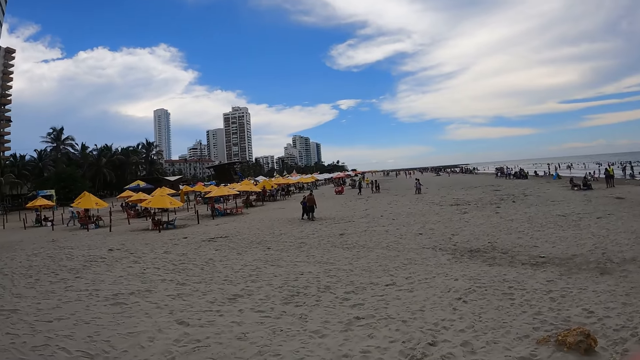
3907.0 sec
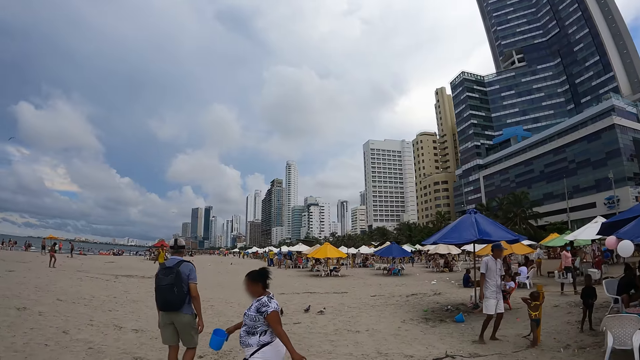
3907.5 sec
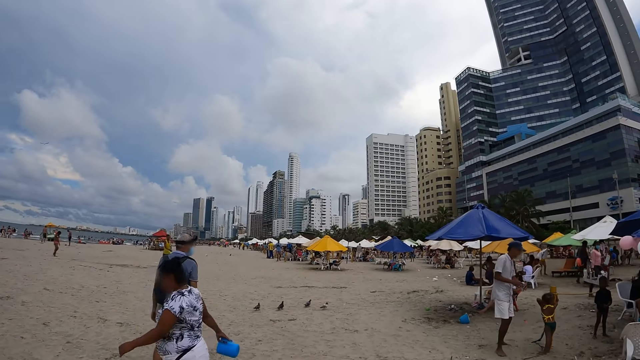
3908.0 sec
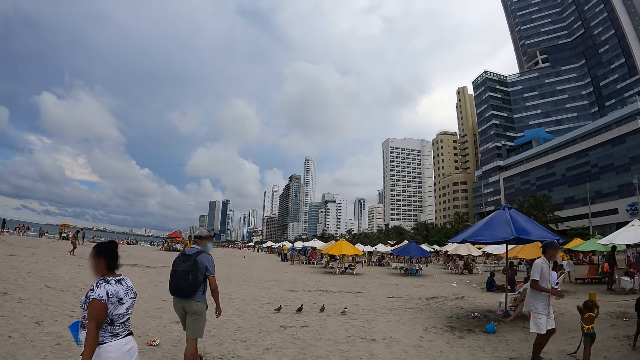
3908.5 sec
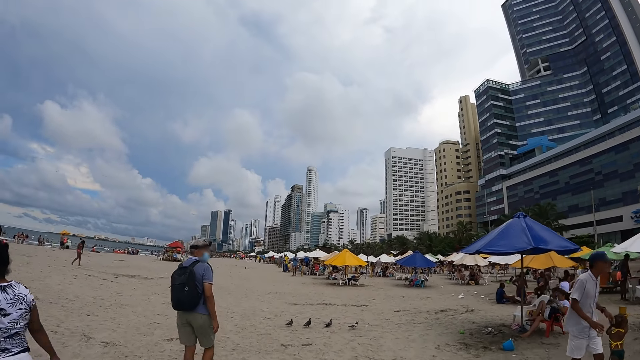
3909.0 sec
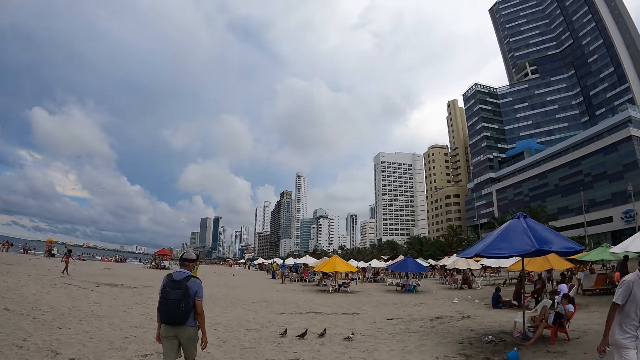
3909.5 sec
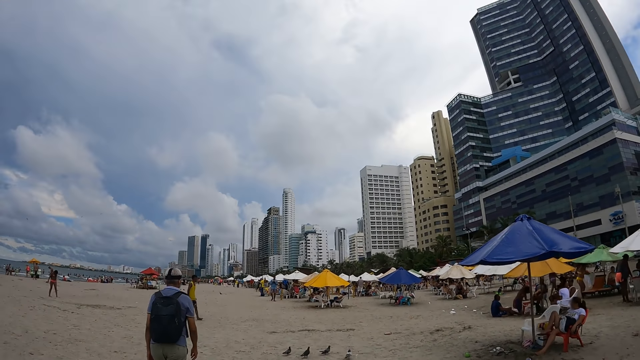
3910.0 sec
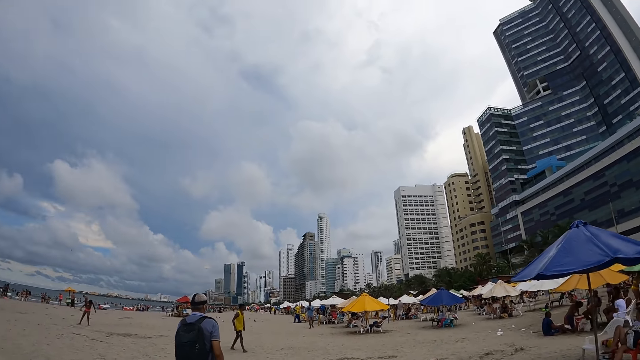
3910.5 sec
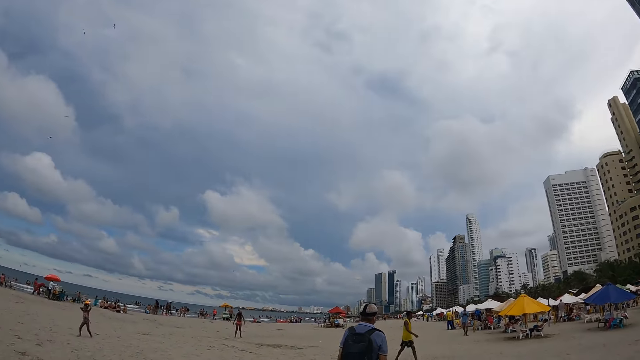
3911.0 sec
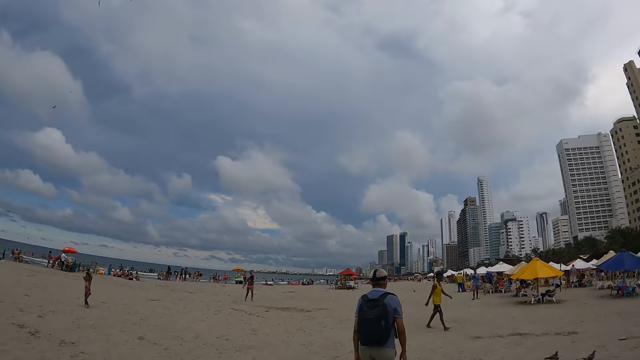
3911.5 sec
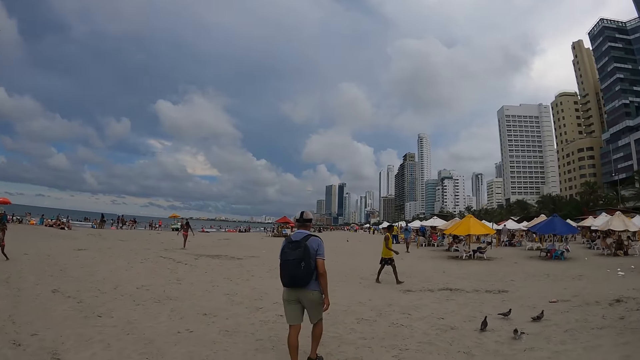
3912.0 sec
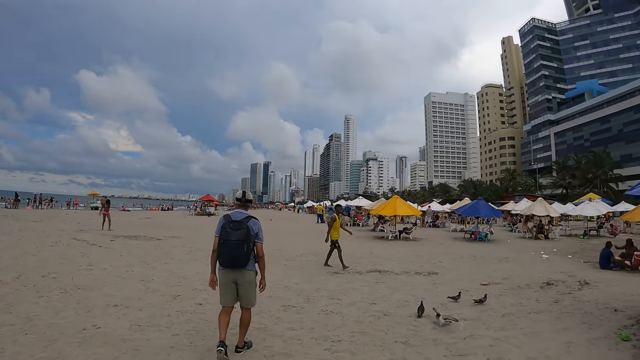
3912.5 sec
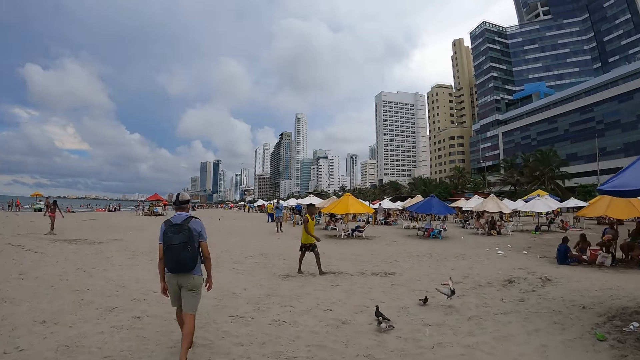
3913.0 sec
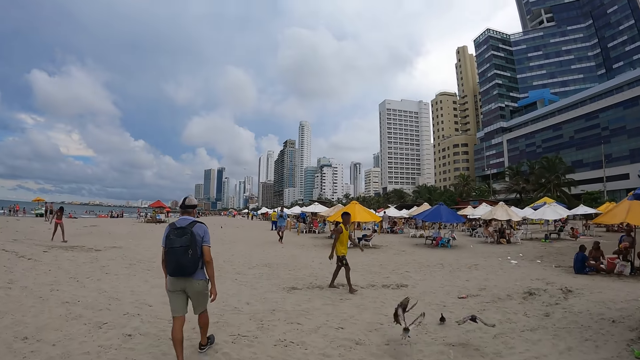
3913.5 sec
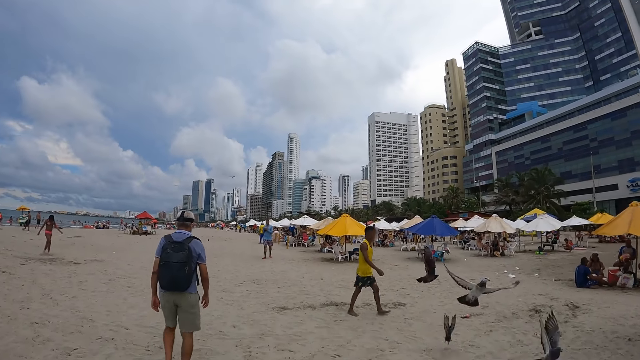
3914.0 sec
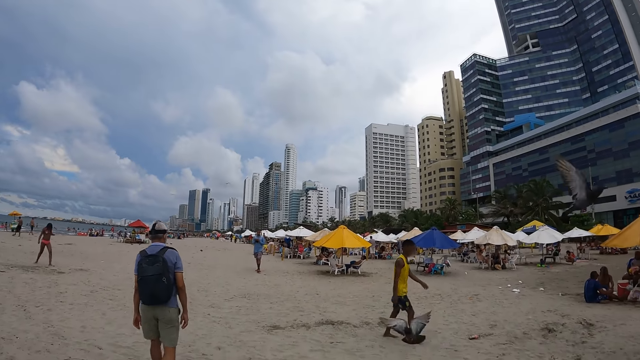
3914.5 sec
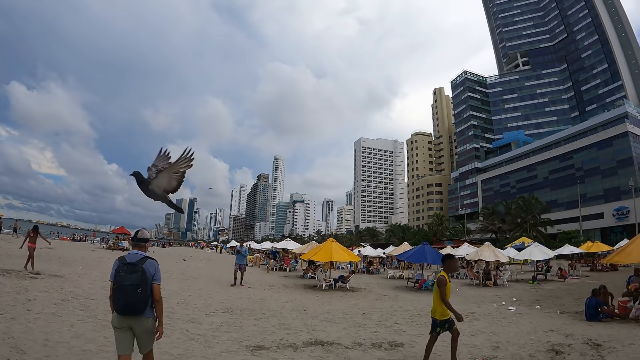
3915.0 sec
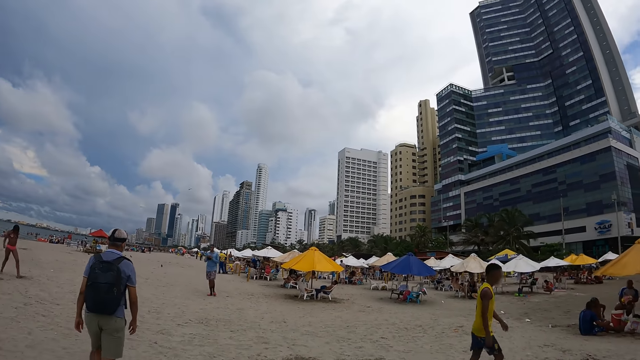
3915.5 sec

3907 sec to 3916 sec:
The camera wearer walks around the beach.

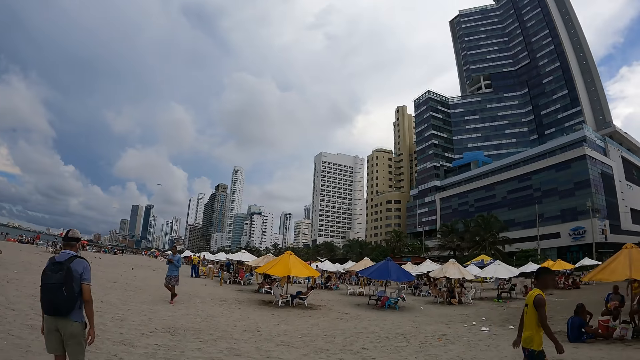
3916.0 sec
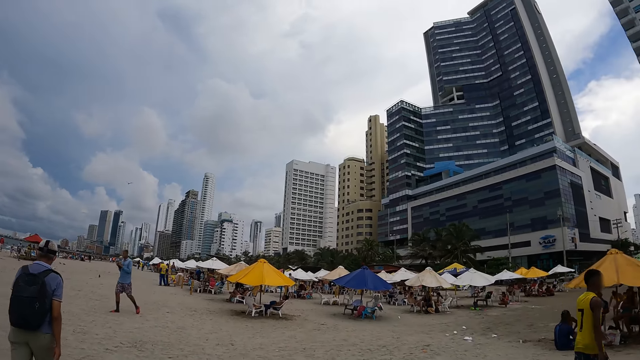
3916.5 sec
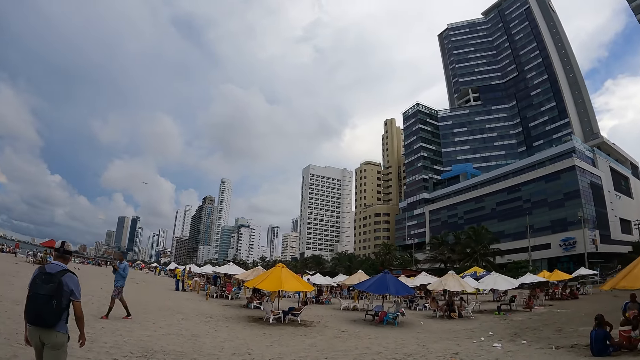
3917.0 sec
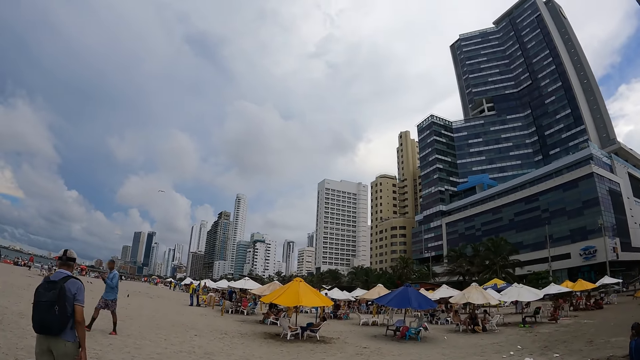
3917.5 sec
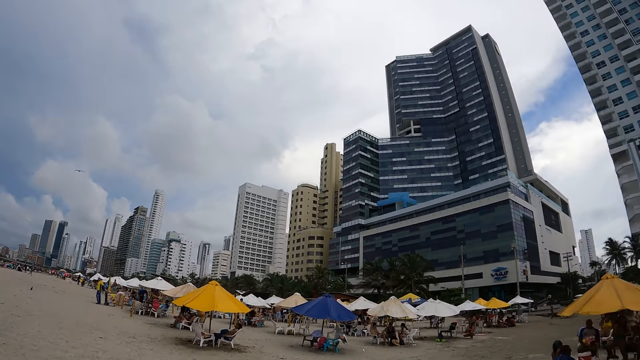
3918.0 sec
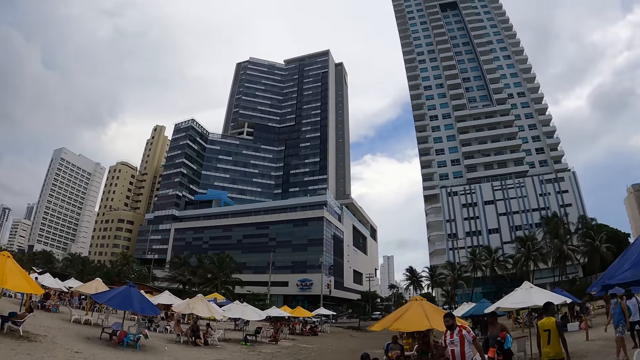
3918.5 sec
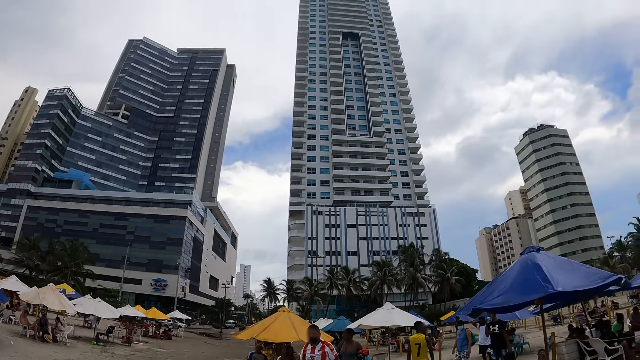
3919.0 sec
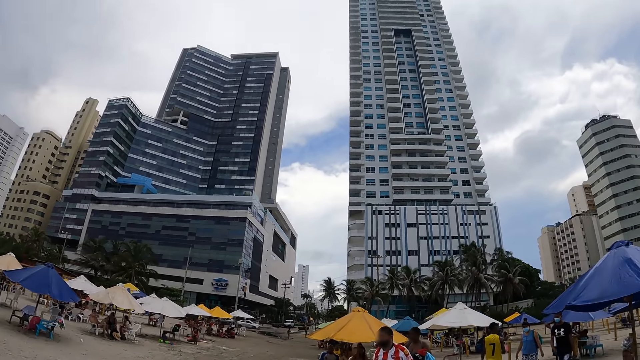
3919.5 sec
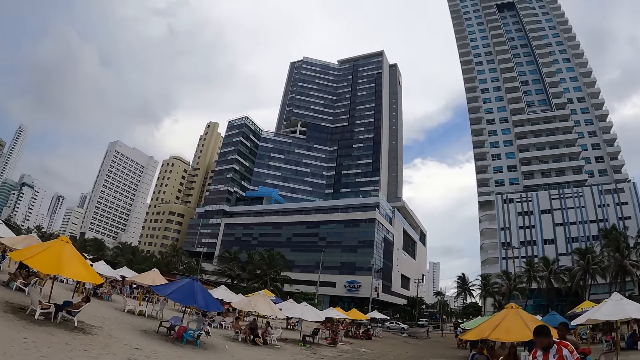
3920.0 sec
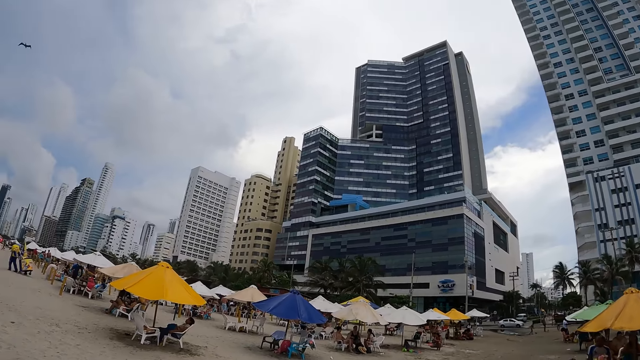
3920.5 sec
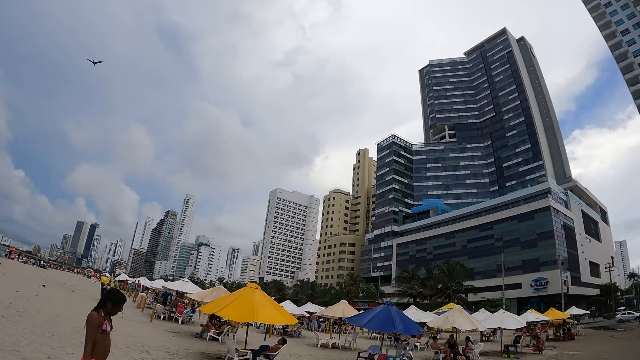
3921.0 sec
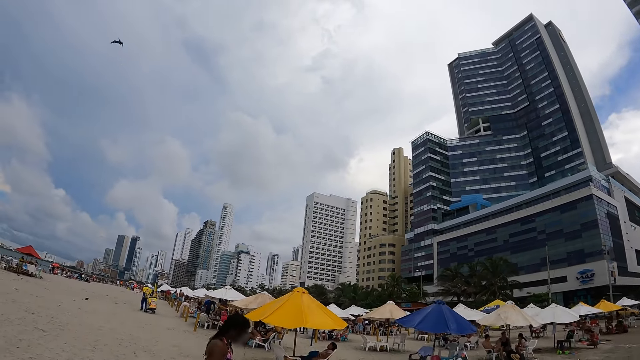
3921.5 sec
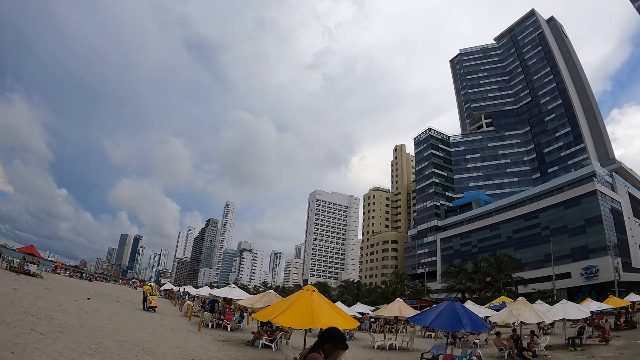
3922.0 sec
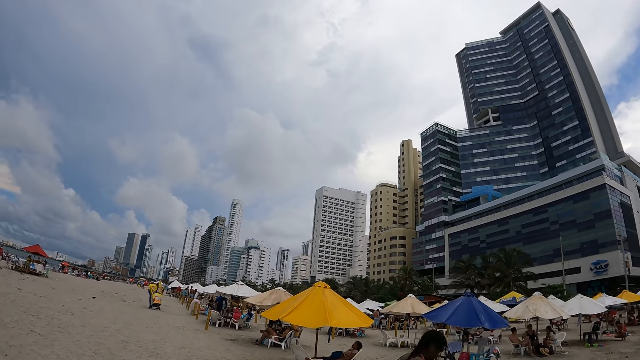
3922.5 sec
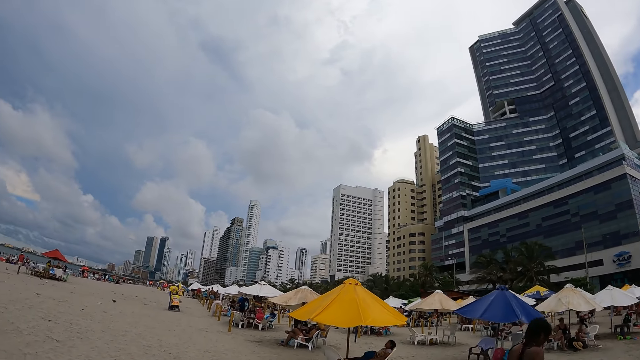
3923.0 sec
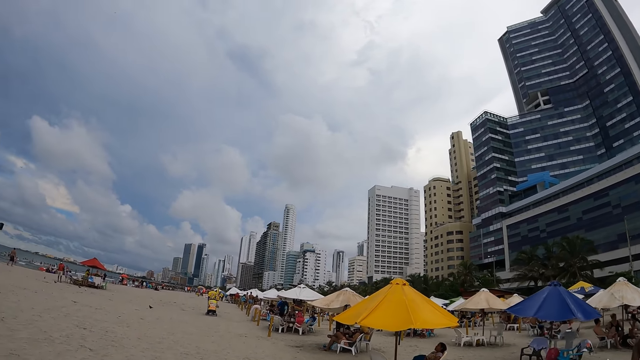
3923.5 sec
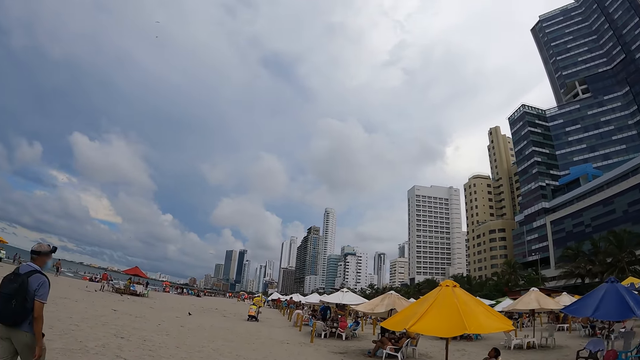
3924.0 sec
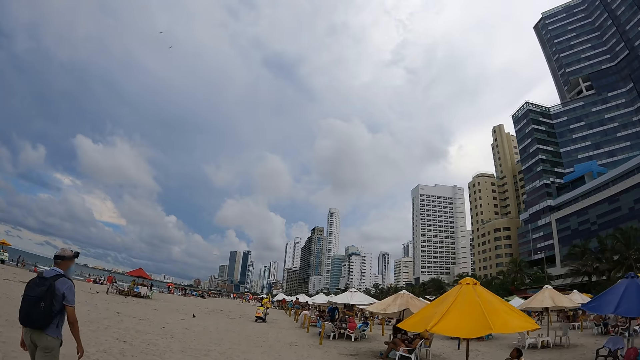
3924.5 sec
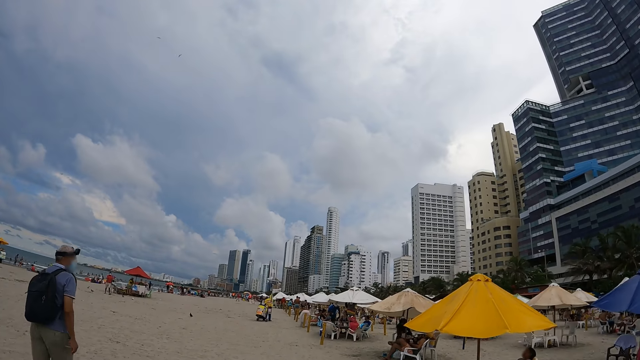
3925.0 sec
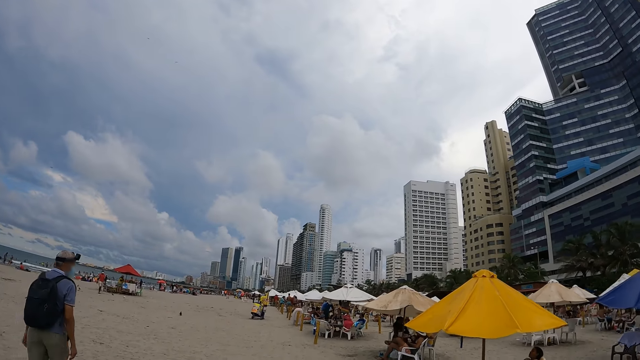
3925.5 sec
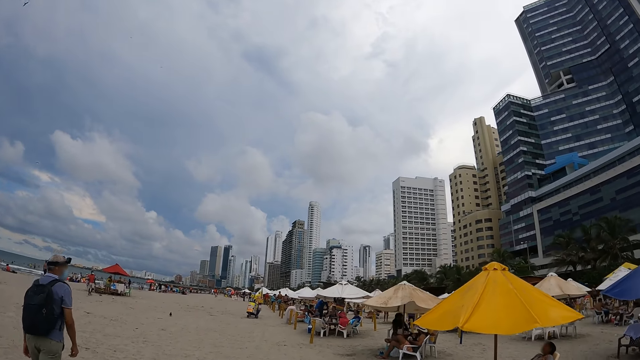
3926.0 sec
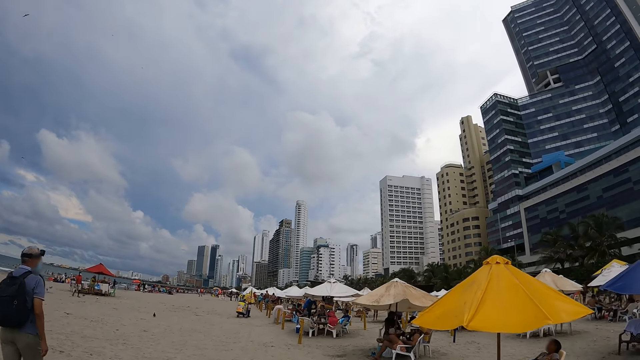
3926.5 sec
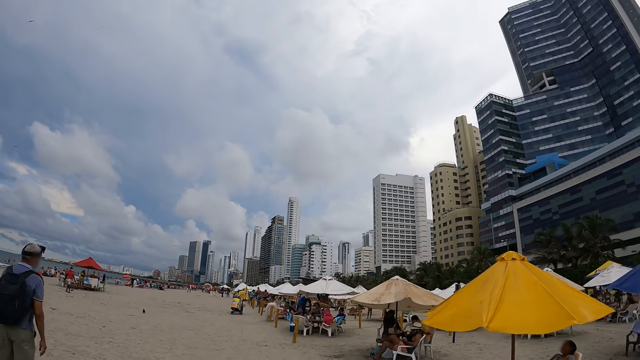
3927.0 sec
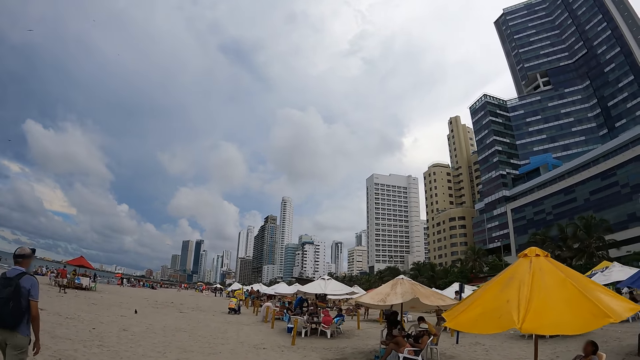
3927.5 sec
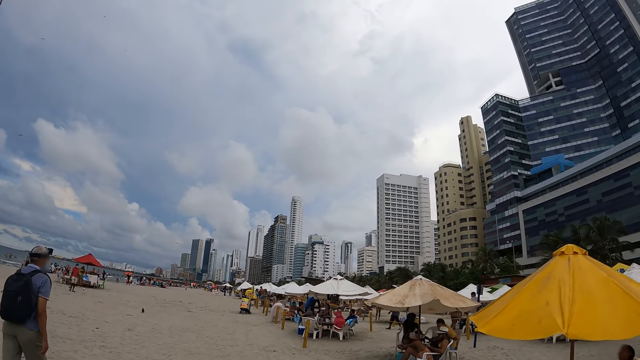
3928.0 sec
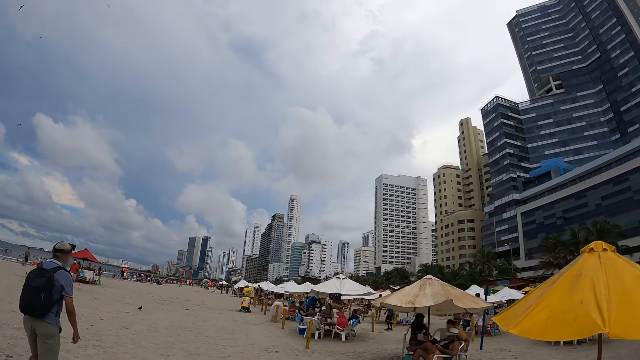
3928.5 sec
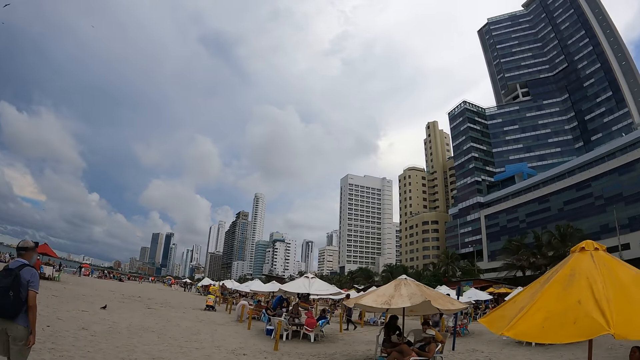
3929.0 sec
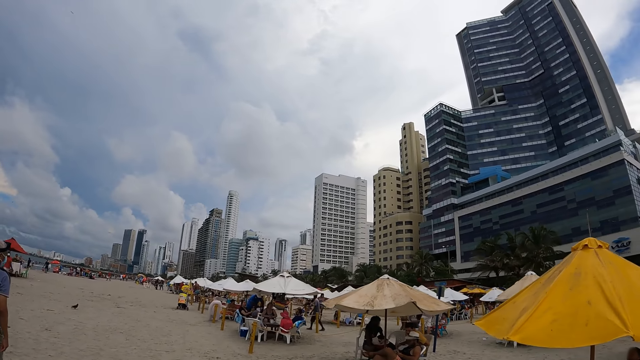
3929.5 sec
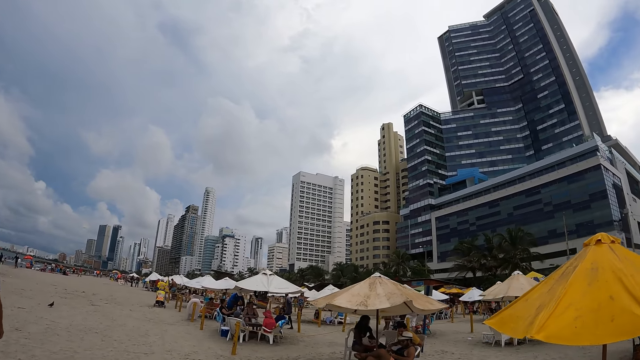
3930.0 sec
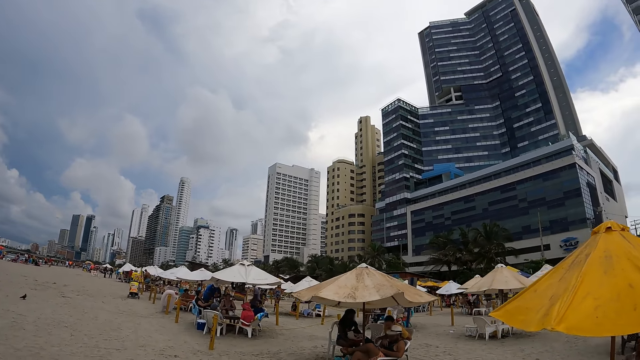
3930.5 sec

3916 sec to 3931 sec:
The camera wearer looks around the beach. They walk around the beach.
